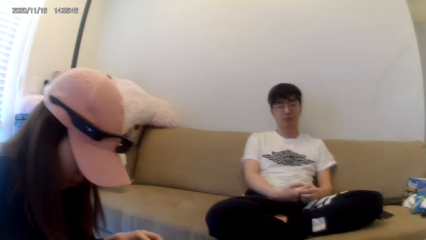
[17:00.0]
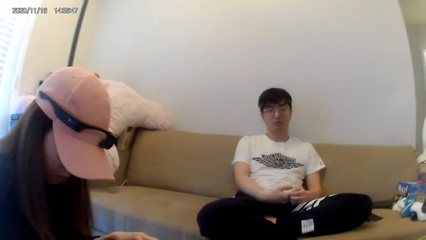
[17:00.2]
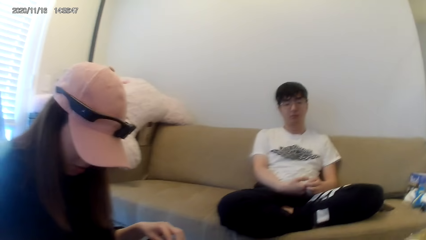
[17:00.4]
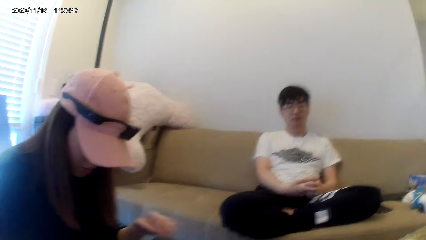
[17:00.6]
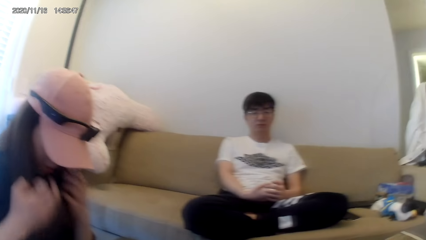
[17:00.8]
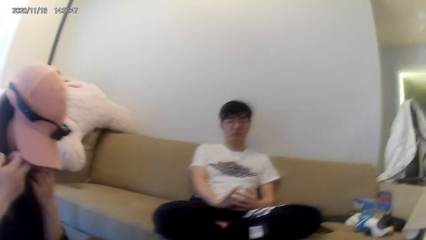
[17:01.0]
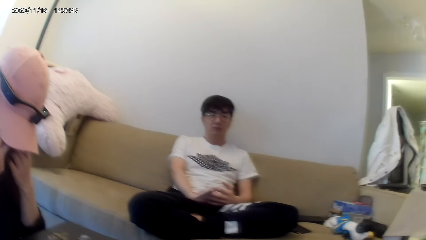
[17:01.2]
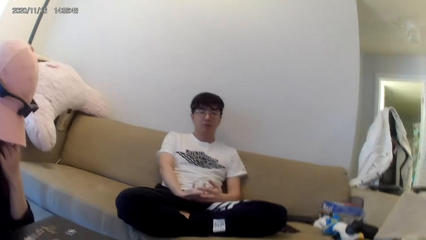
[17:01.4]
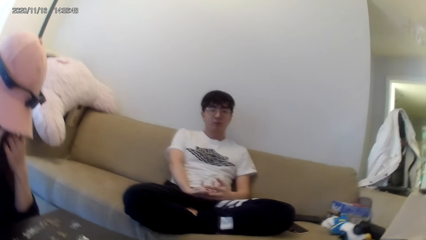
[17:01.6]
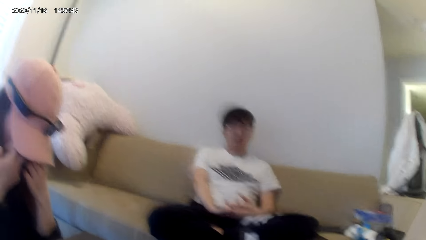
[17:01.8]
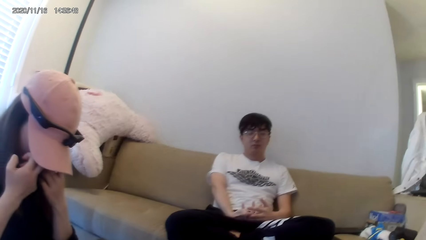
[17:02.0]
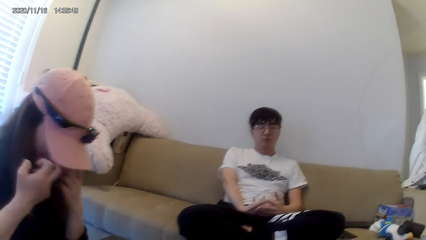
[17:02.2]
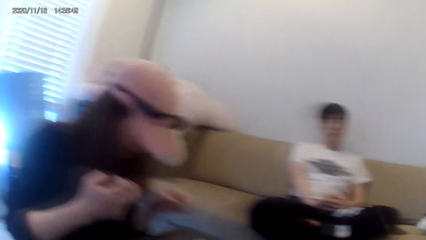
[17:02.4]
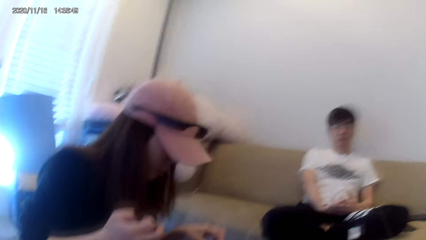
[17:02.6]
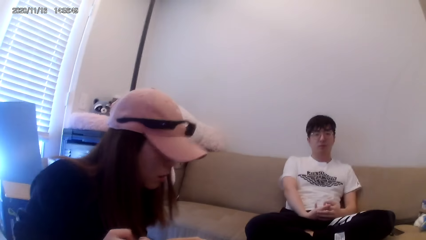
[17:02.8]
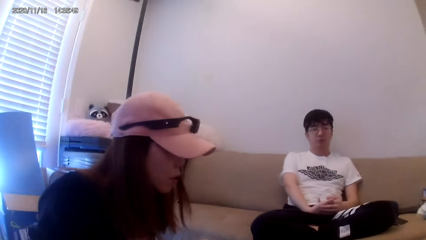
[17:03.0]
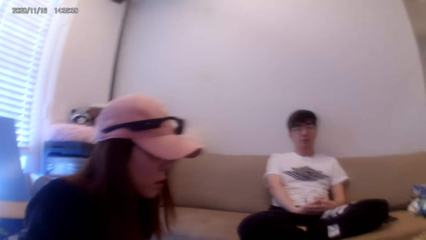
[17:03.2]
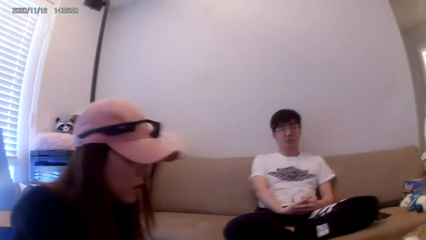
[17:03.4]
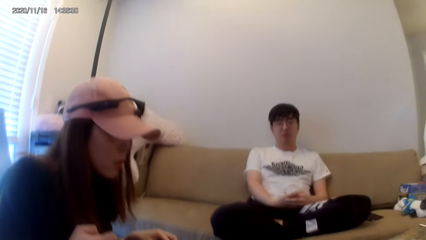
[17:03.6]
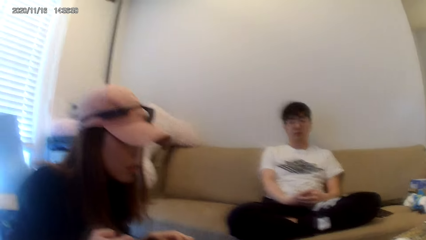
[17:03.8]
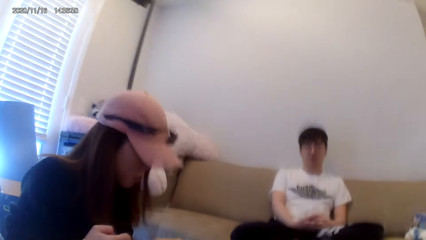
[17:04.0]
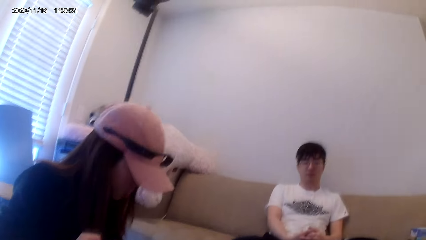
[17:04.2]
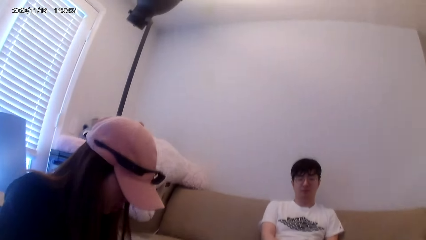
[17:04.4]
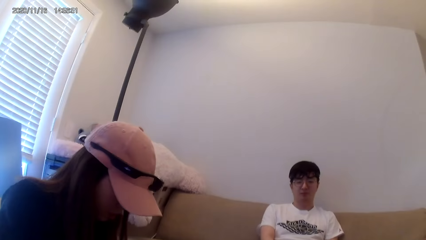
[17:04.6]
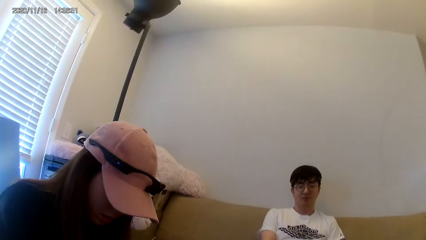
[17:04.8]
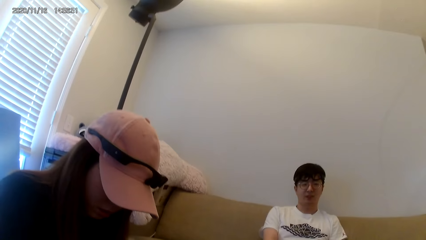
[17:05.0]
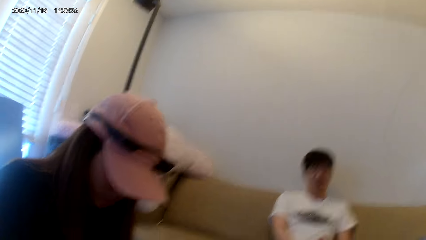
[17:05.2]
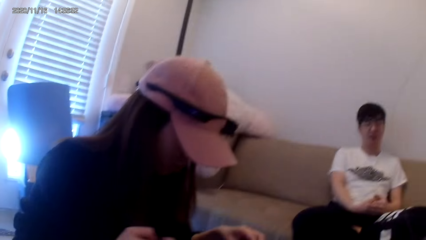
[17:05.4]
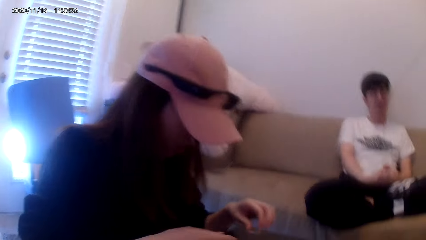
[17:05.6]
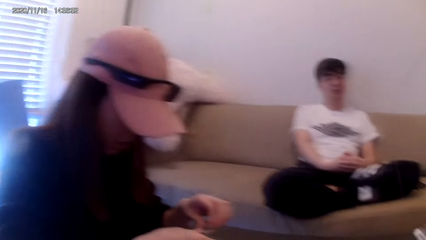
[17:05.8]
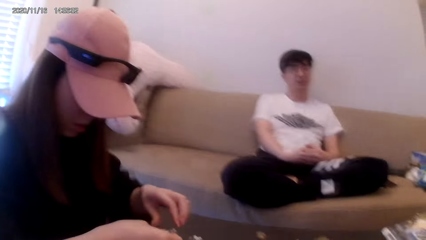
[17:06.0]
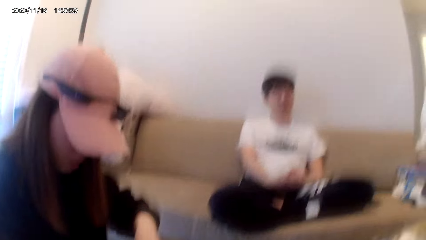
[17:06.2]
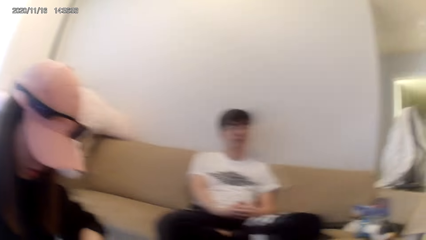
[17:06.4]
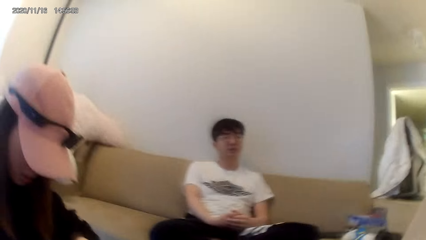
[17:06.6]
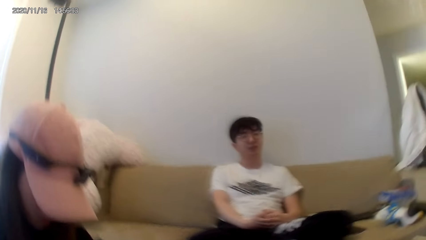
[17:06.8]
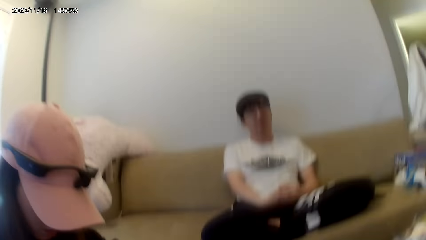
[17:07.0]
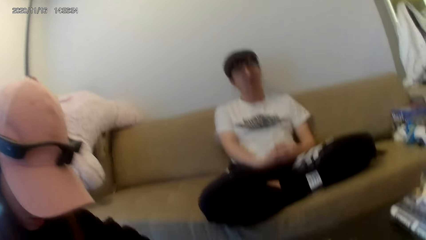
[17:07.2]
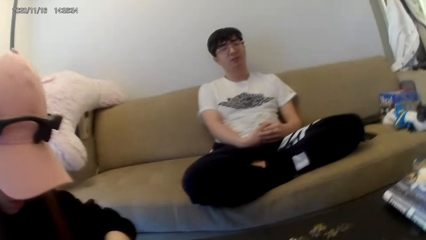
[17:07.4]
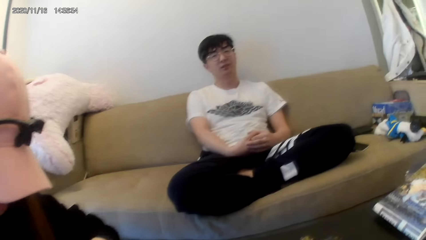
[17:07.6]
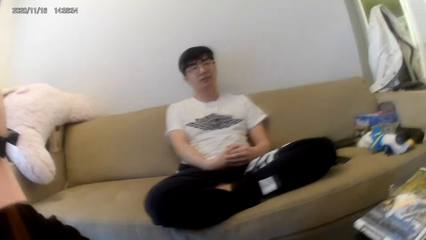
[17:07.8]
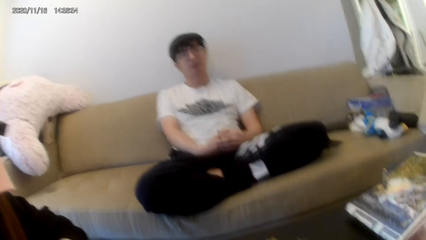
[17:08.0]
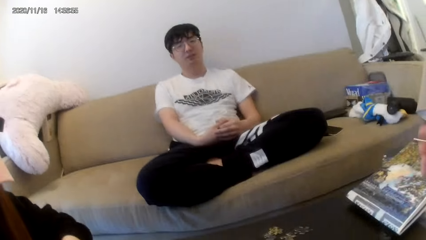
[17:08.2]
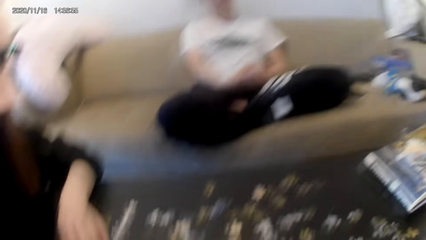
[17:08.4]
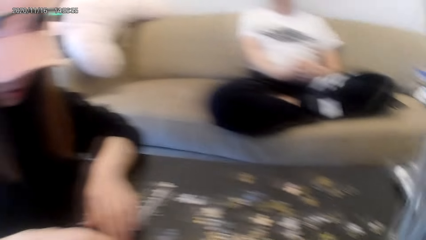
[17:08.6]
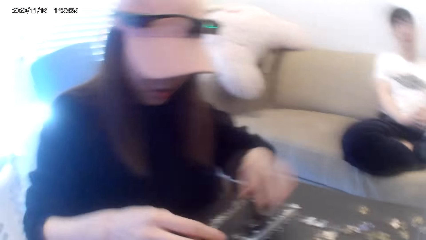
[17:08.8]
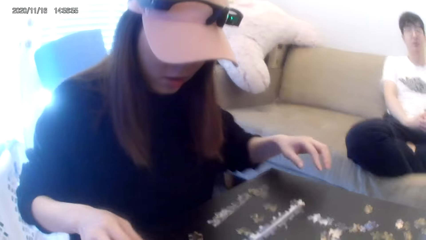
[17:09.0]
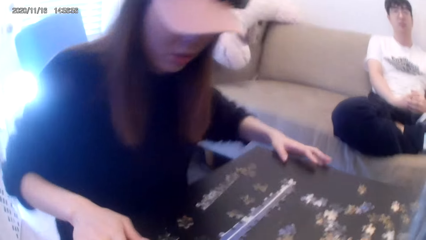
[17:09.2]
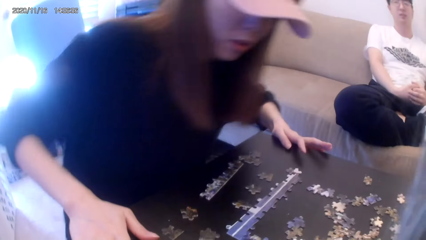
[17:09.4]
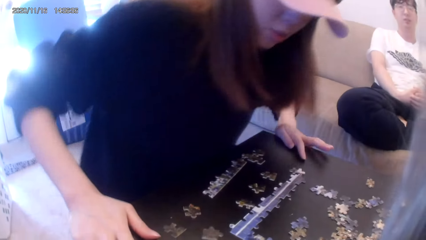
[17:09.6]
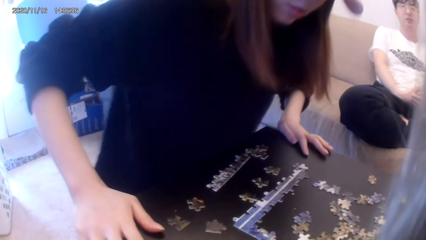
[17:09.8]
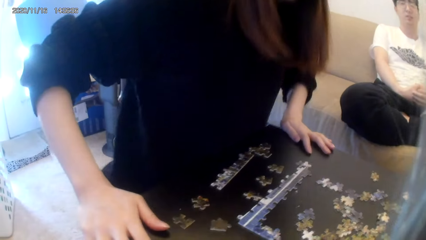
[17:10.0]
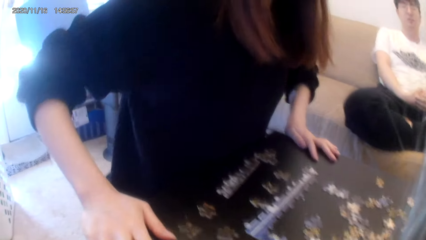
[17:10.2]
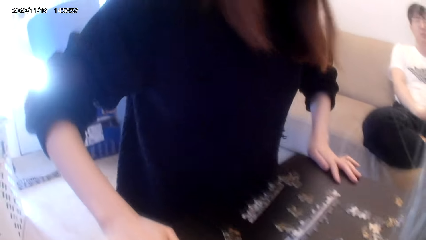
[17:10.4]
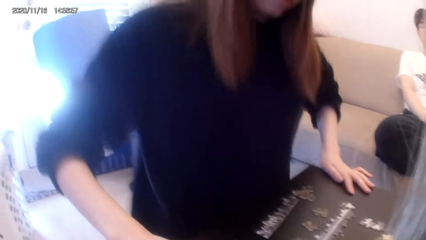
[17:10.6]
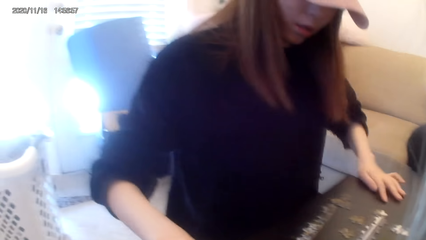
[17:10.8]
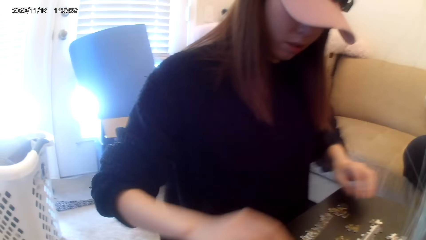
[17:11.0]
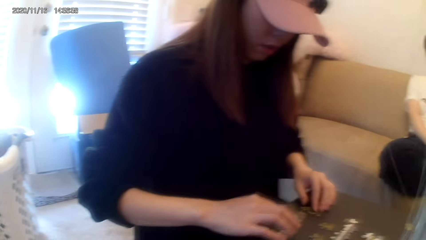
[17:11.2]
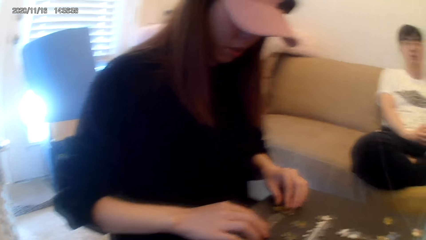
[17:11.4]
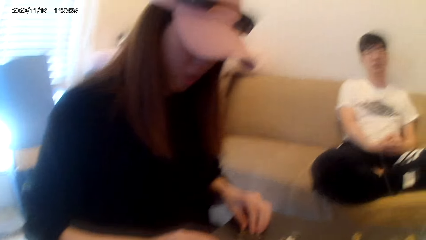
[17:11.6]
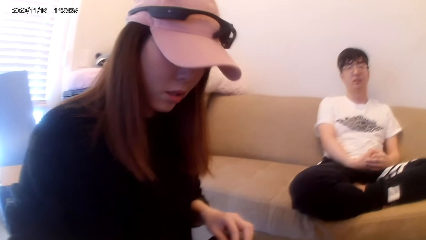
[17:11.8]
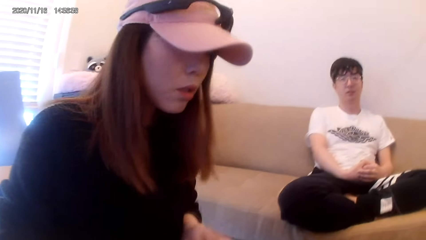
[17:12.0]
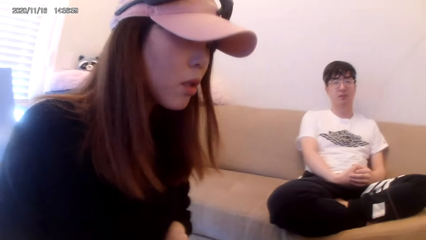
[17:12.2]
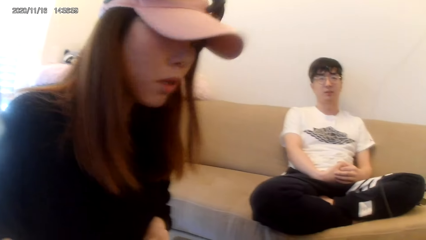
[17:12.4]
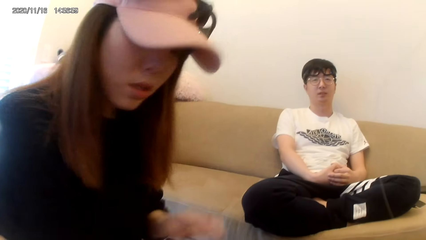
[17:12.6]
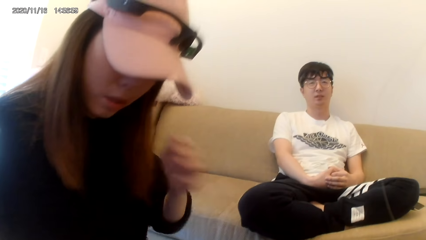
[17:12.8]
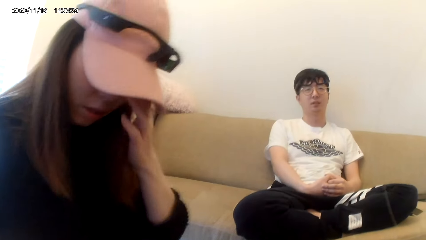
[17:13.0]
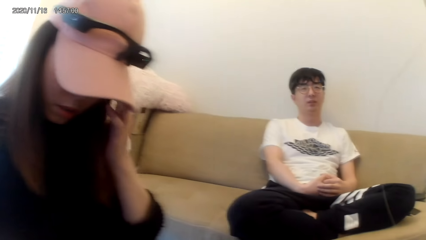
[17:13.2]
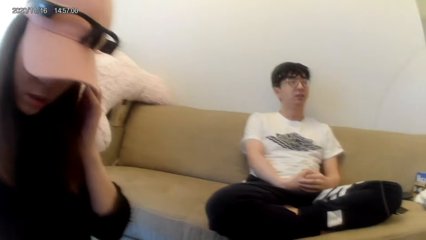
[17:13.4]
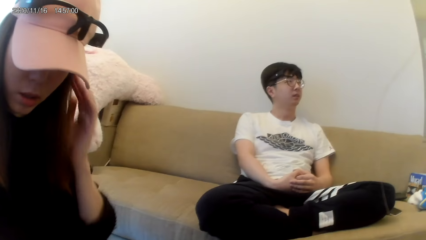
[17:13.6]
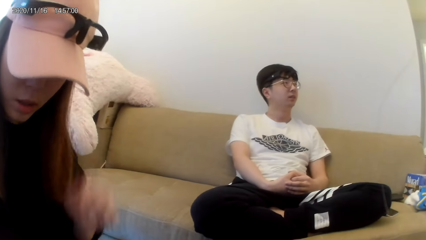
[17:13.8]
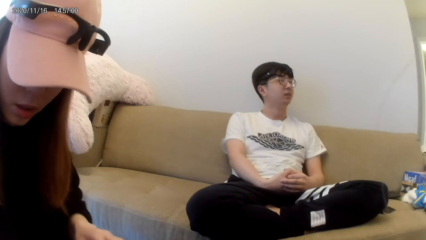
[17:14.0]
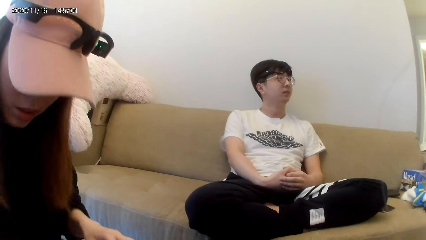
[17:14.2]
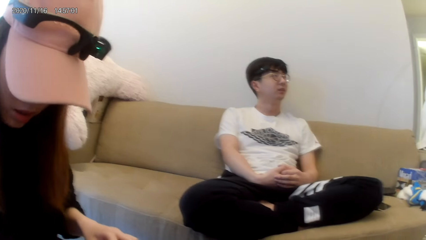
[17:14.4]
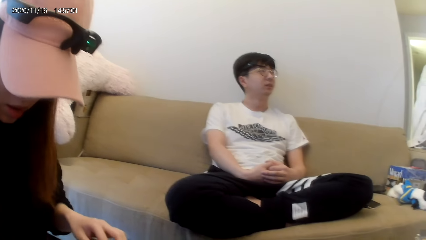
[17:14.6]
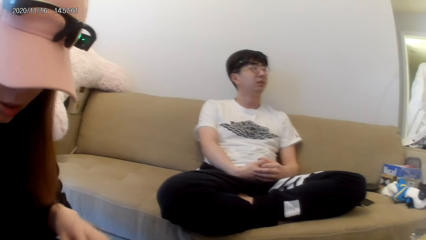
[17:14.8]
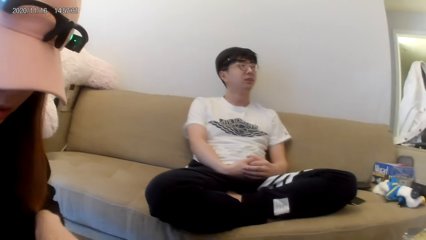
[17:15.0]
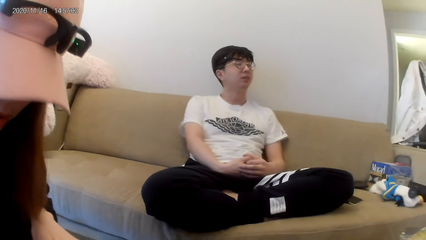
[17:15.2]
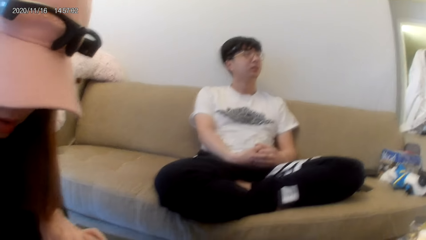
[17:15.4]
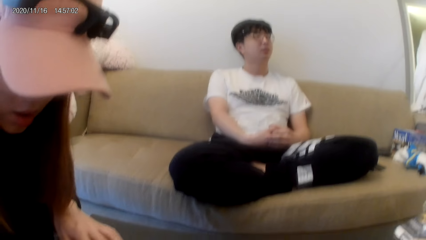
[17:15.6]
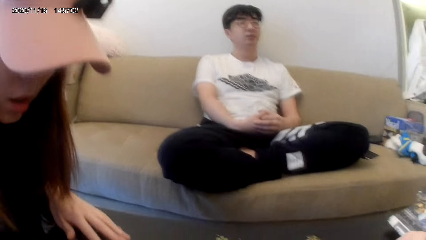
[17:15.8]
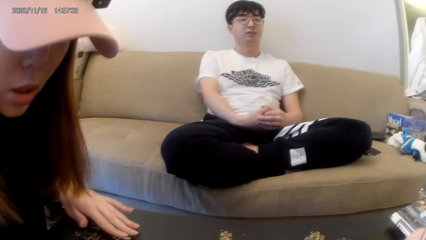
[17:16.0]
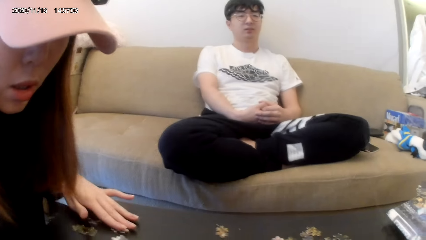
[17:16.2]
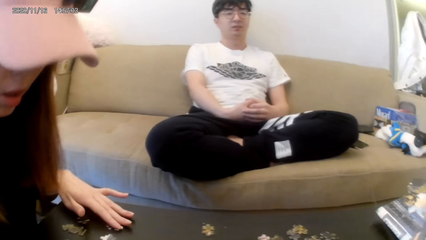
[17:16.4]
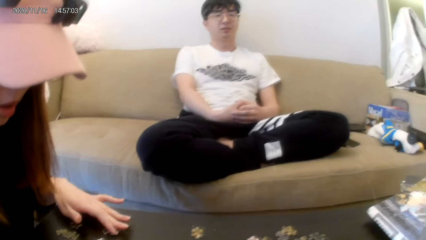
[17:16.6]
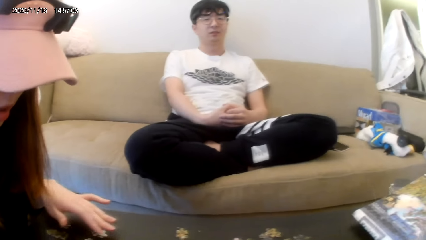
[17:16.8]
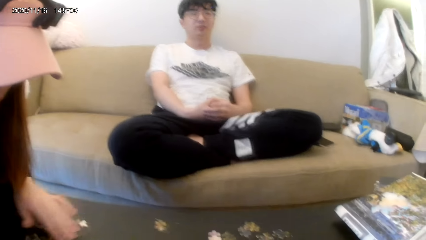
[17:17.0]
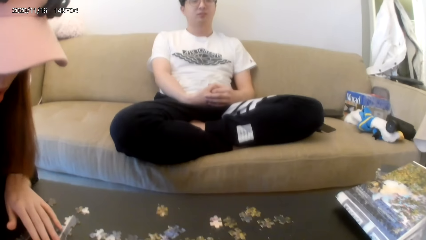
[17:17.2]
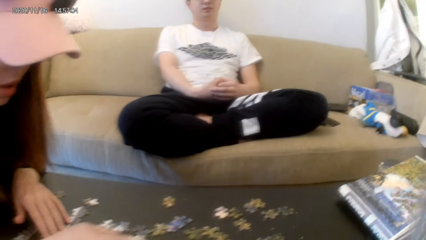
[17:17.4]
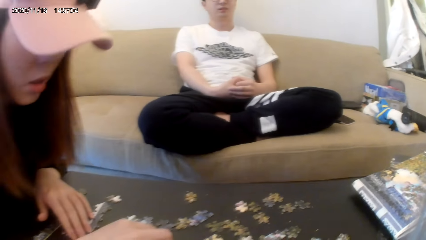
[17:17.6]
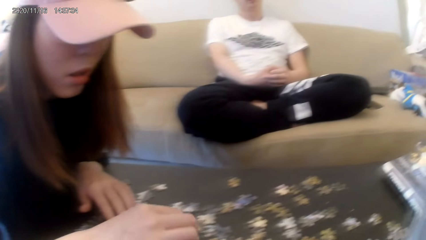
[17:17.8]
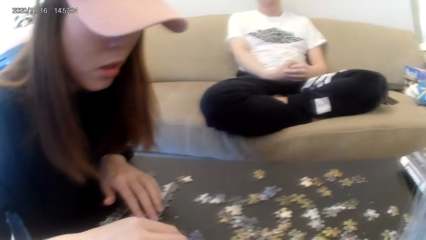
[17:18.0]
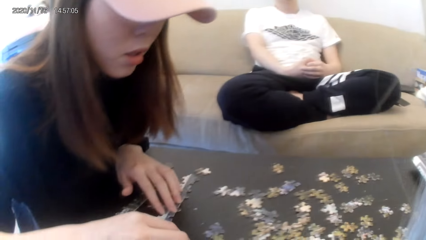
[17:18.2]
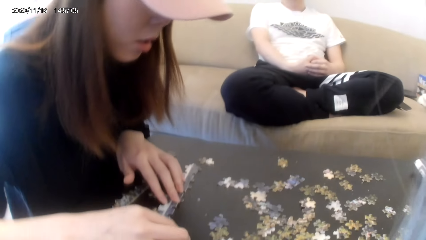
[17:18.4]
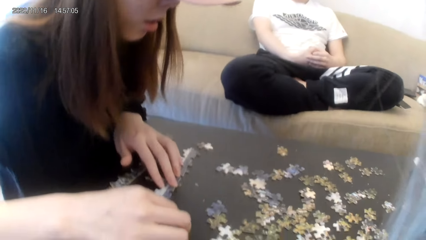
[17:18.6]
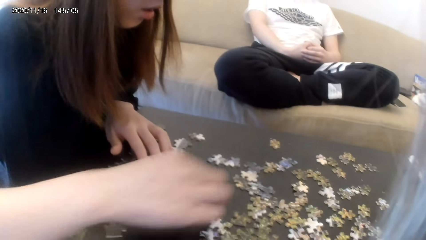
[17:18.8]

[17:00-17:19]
A woman touches the face. She arranges the puzzles. She touches the hair.
